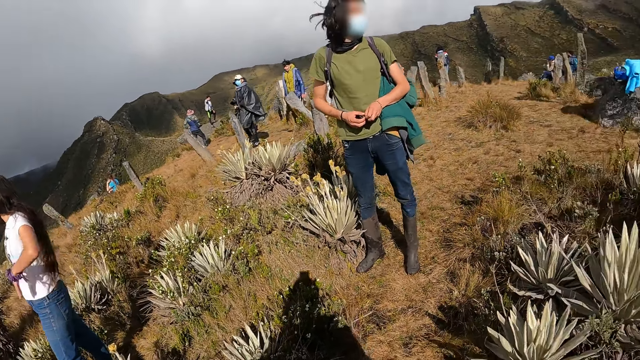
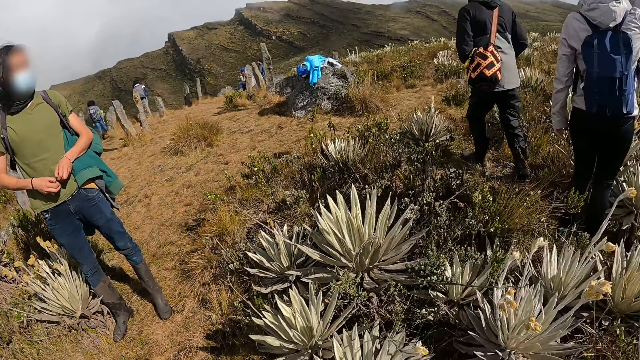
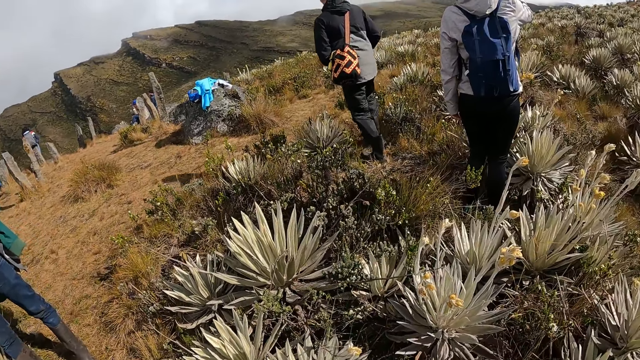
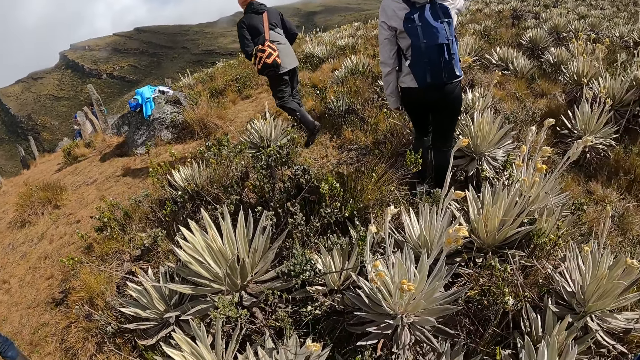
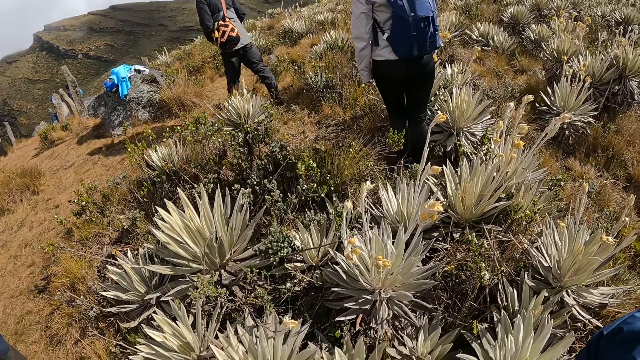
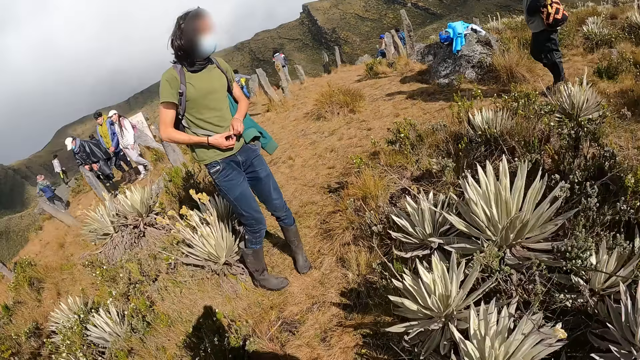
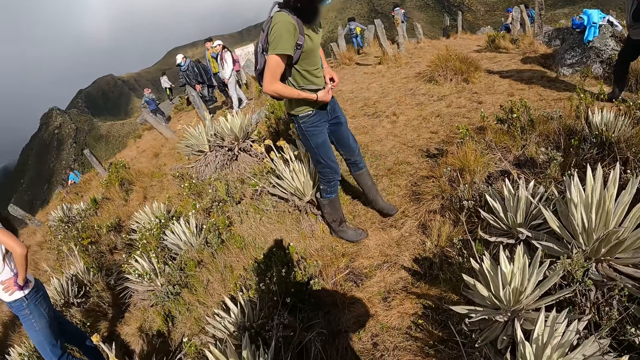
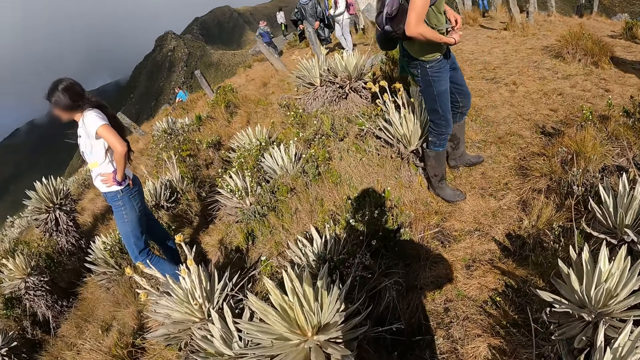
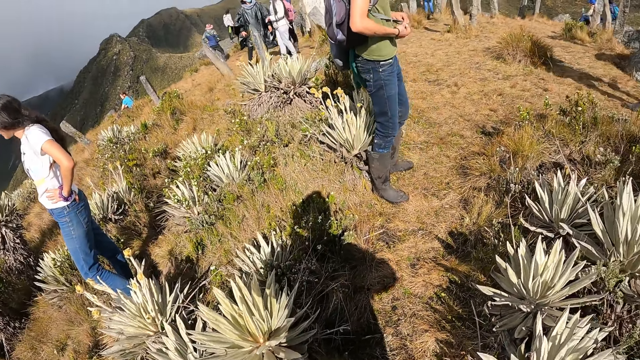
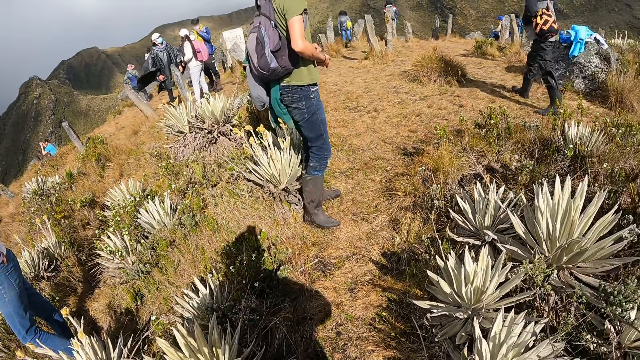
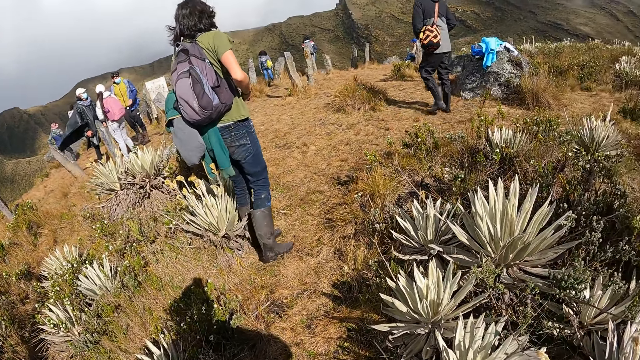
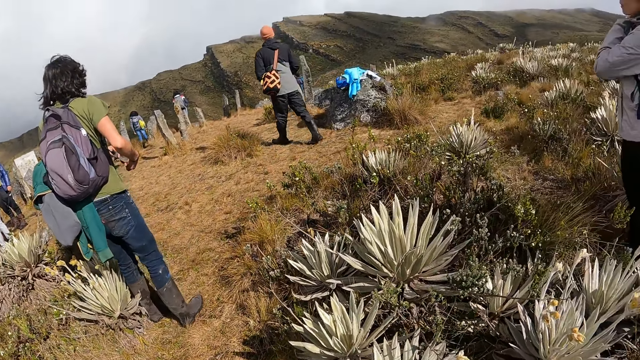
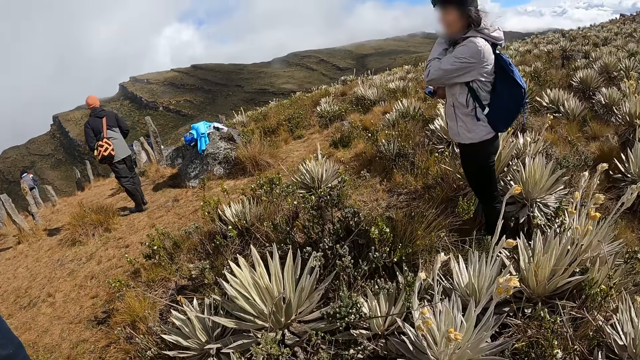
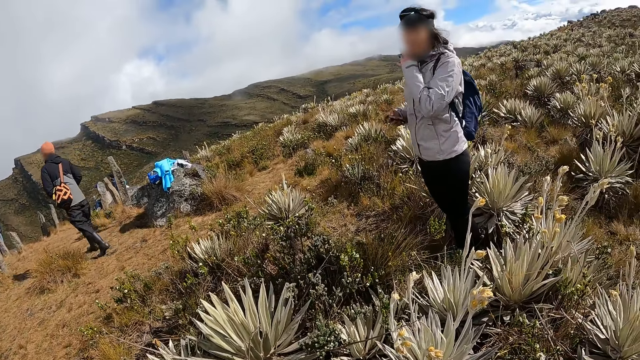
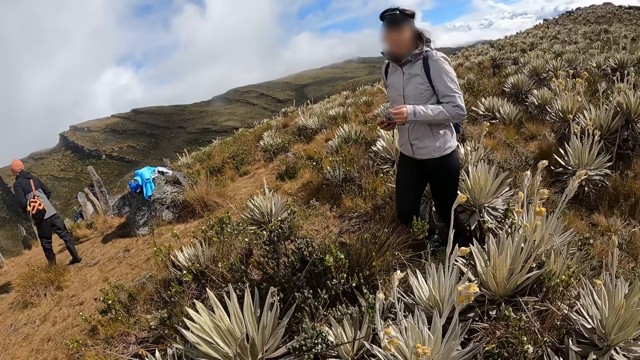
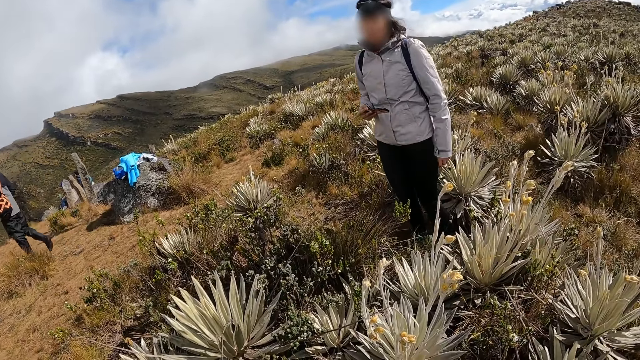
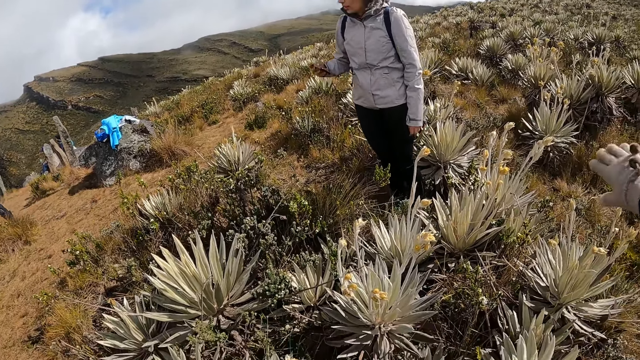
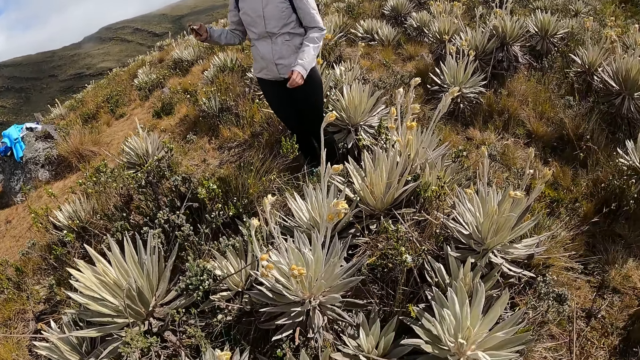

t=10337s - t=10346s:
The man plays with the strap of his bag with both hands. The woman removes her left hand from her jacket.

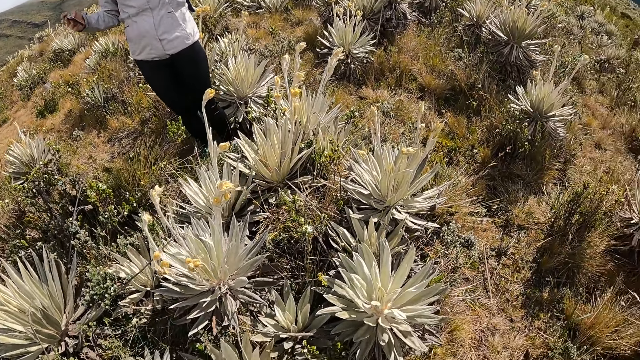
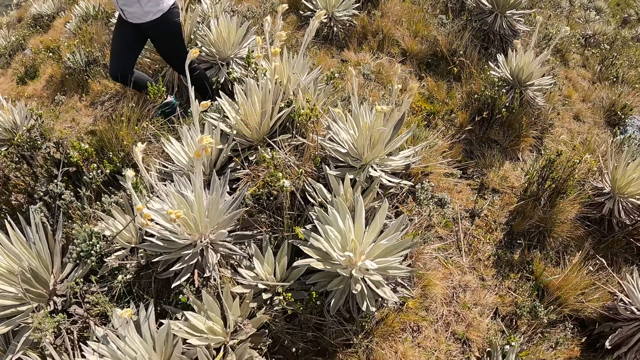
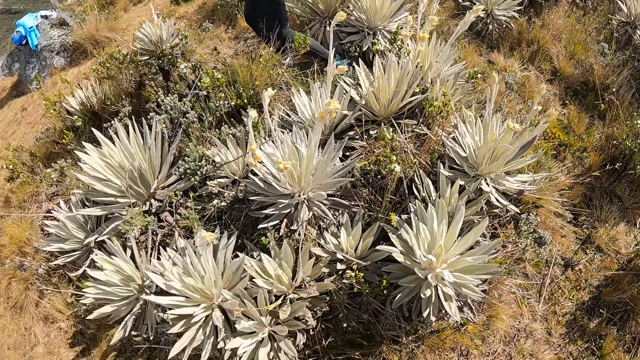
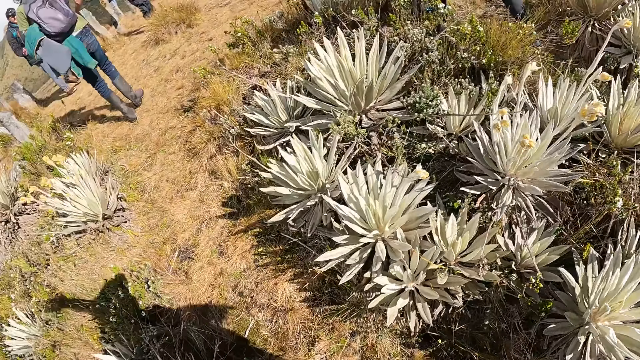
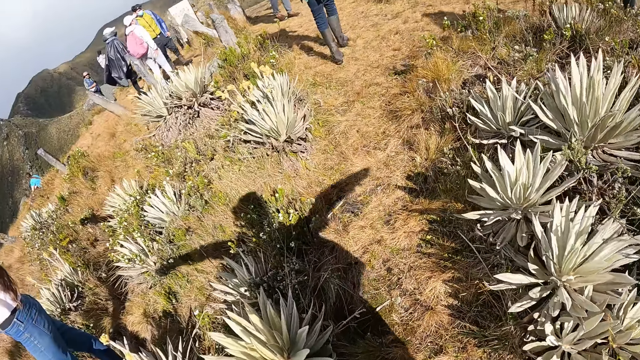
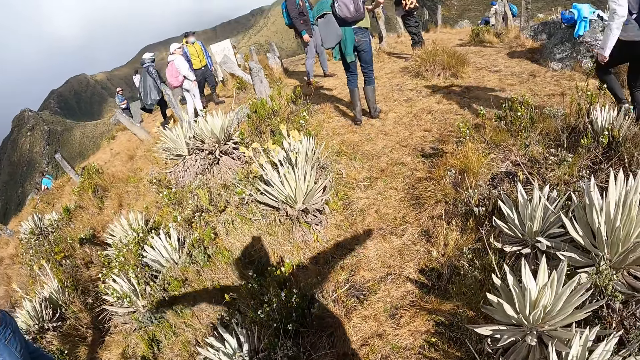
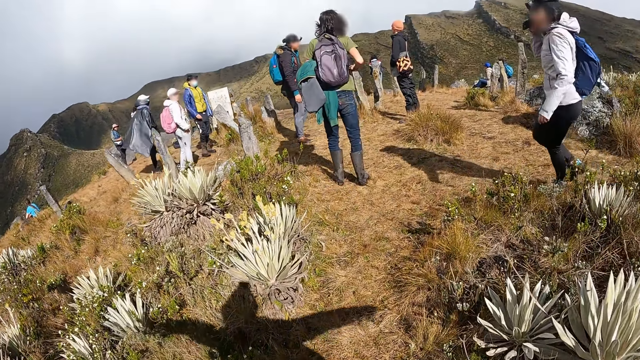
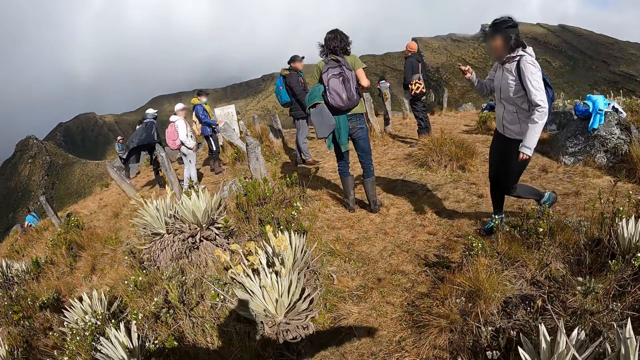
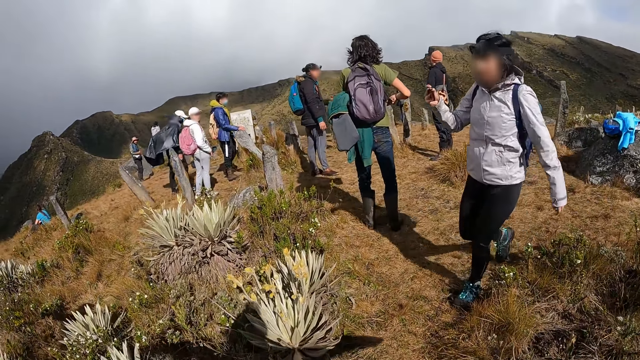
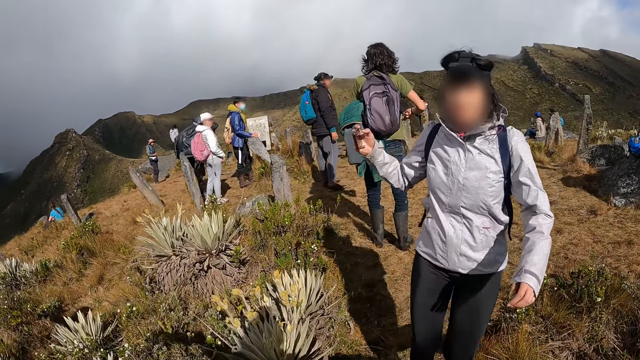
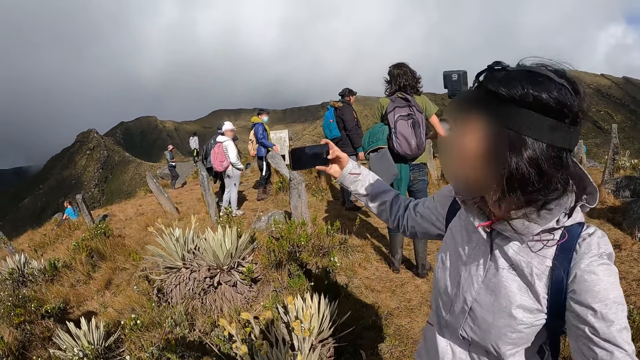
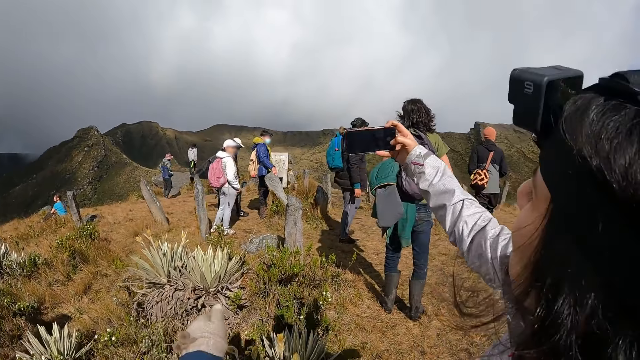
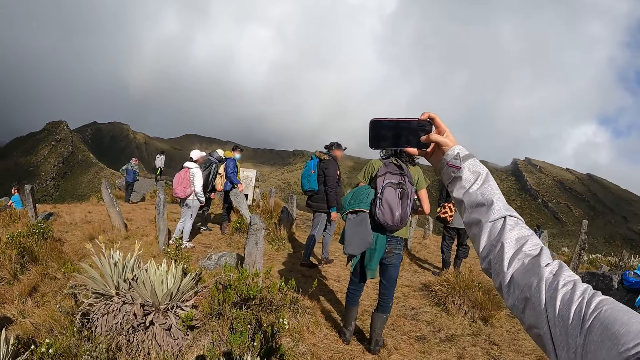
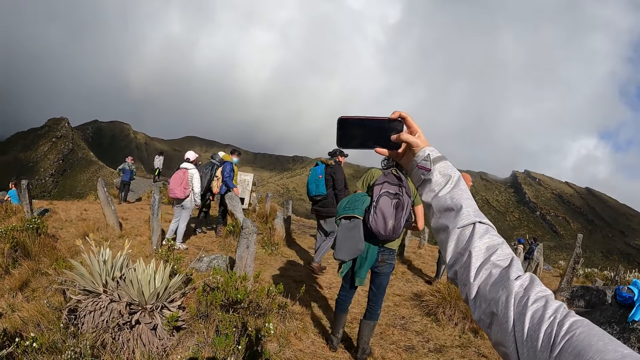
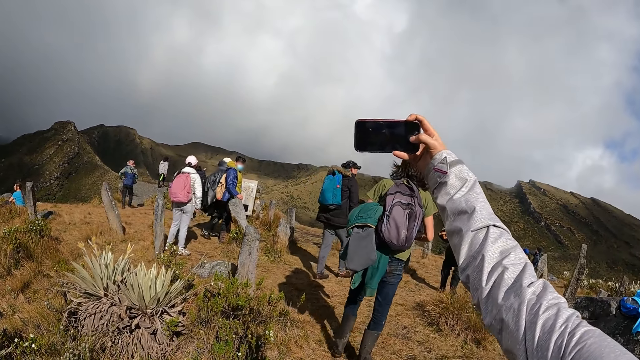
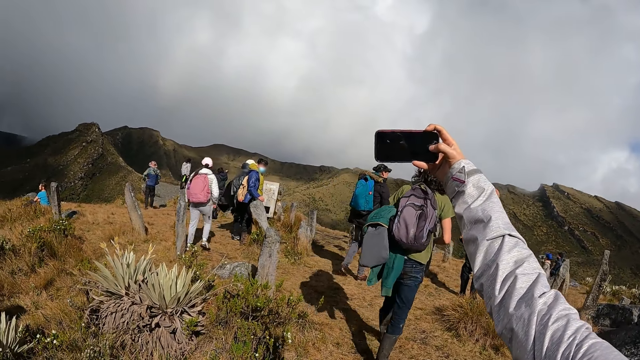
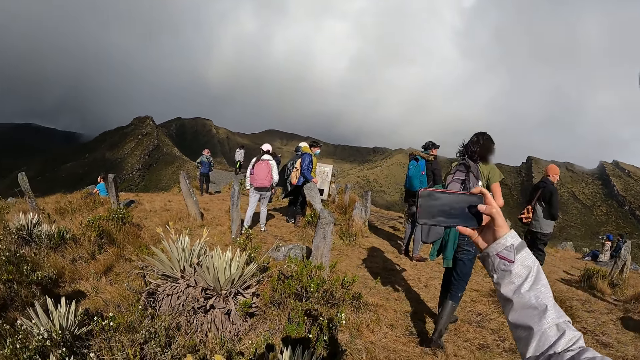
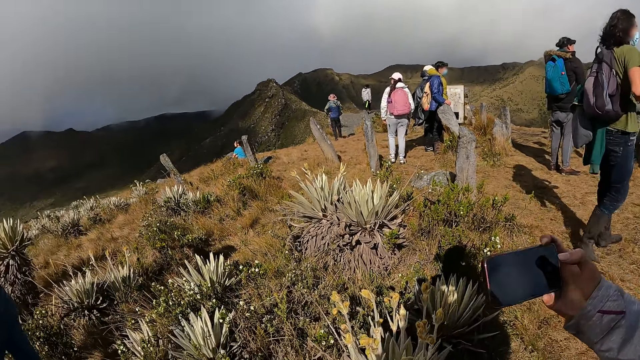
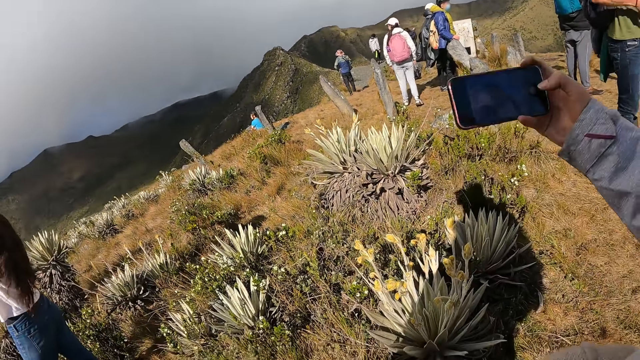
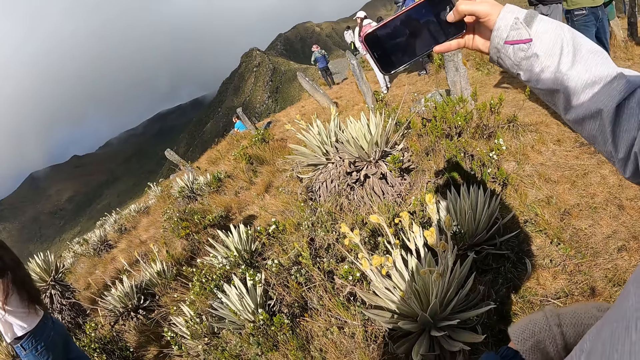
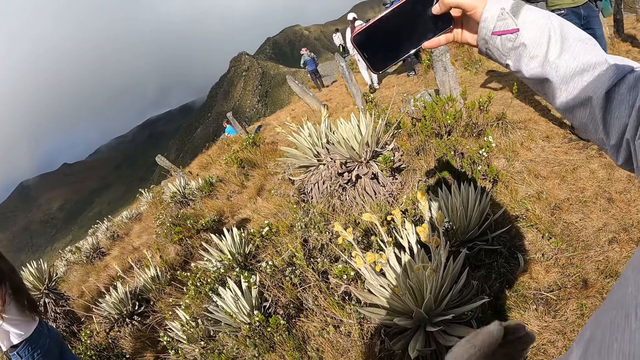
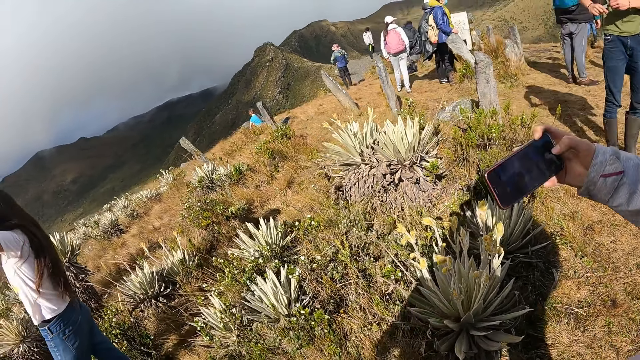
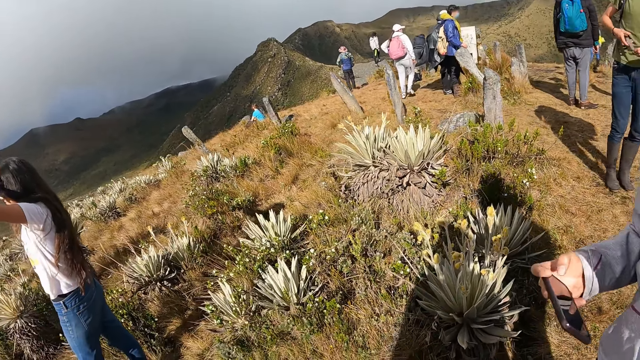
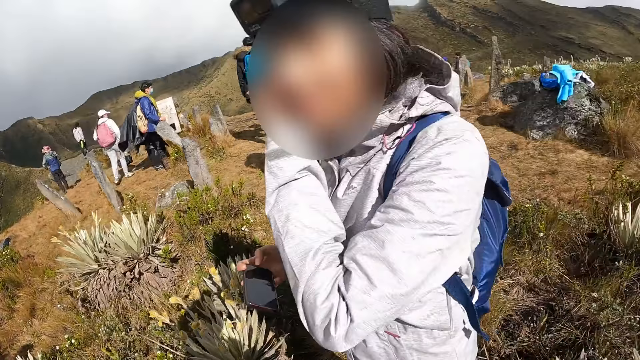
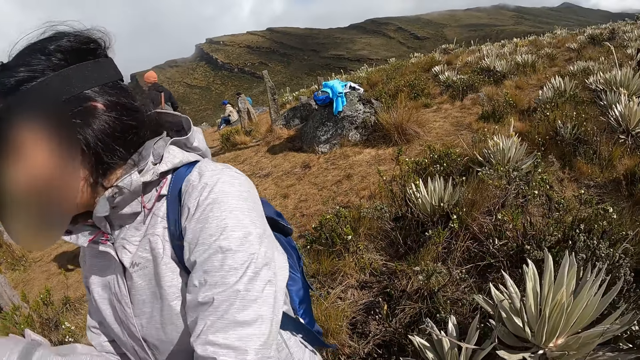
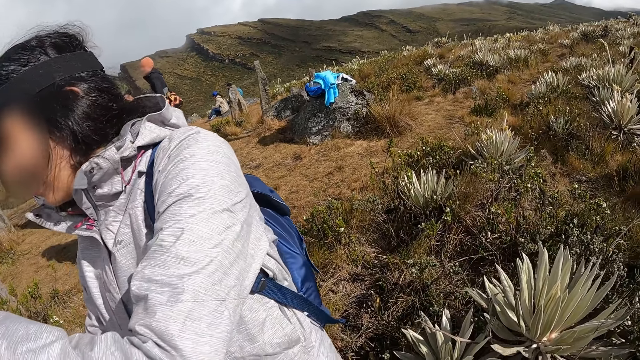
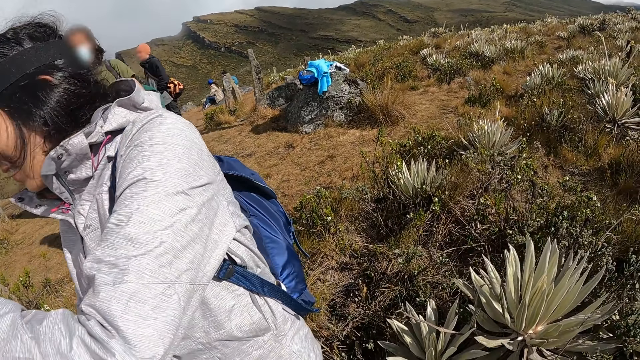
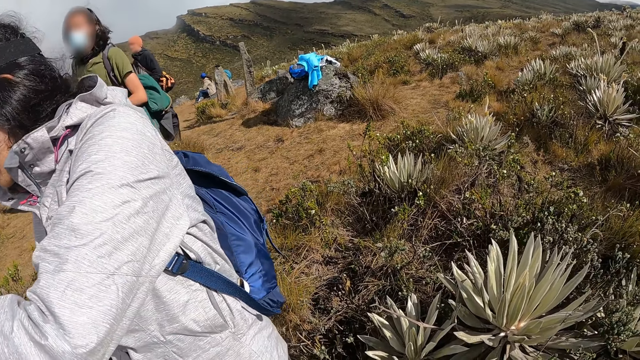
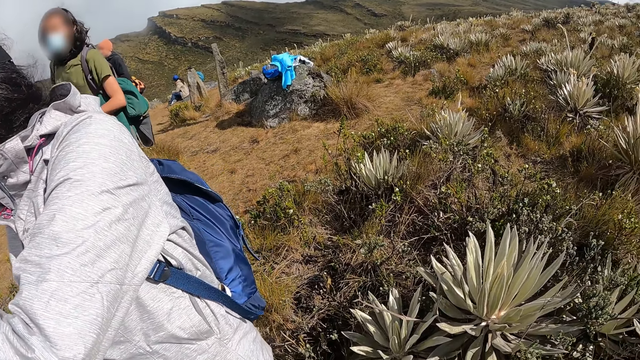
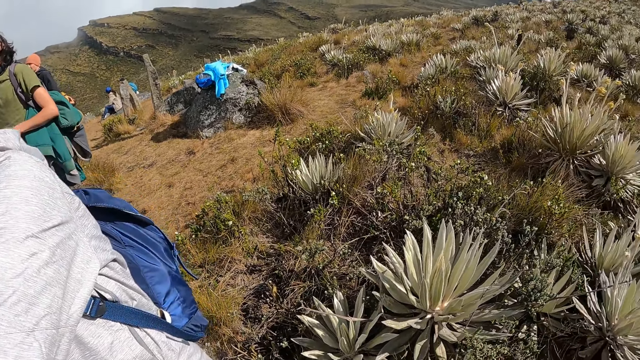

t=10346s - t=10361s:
The camera wearer looks down. They look around. The woman operates her phone with her right hand. The woman takes a photograph with the camera wearer with the phone in her right hand. The woman removes her left hand from her face. The woman interacts with the camera wearer.
